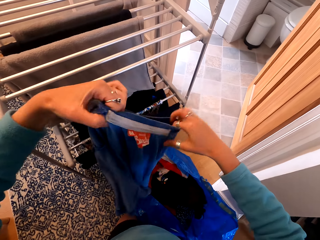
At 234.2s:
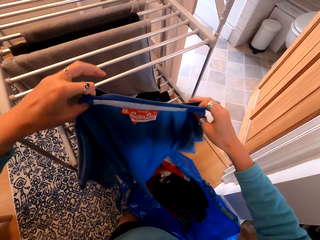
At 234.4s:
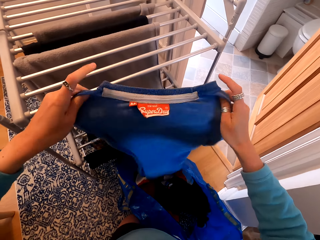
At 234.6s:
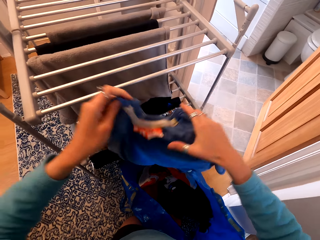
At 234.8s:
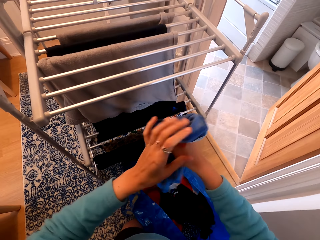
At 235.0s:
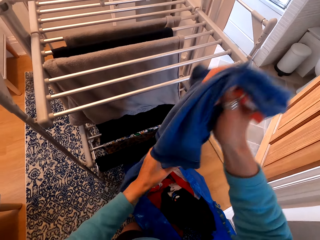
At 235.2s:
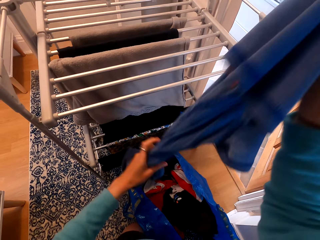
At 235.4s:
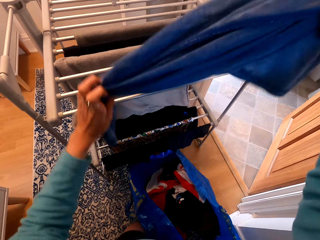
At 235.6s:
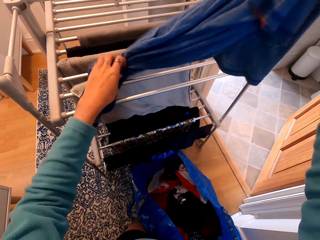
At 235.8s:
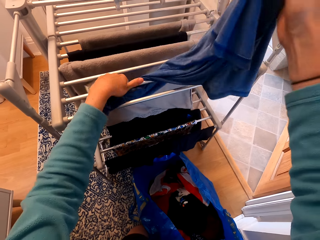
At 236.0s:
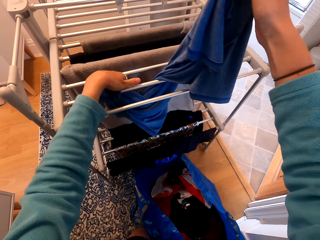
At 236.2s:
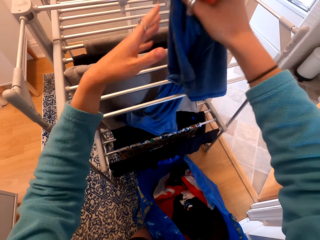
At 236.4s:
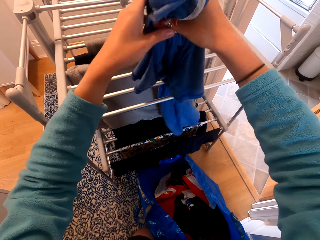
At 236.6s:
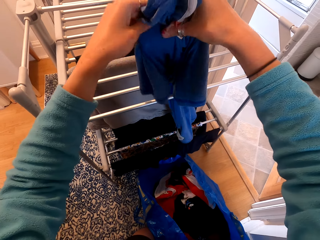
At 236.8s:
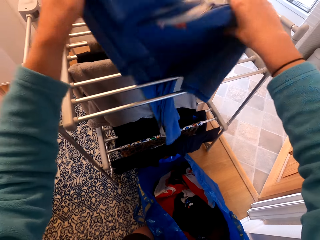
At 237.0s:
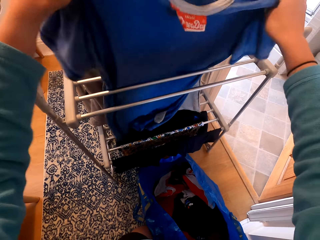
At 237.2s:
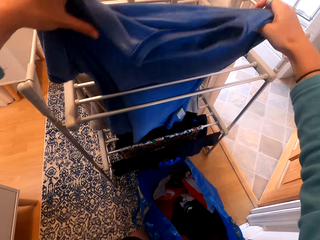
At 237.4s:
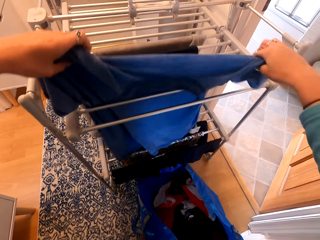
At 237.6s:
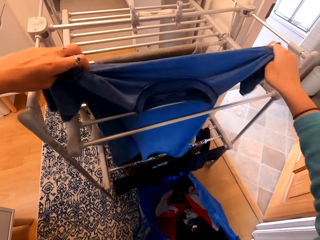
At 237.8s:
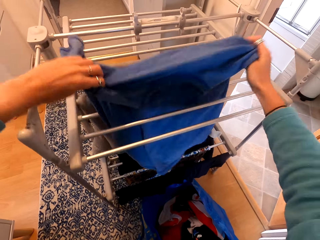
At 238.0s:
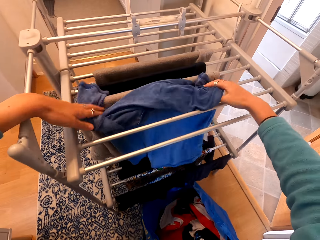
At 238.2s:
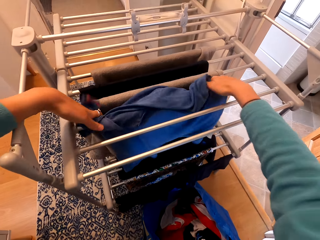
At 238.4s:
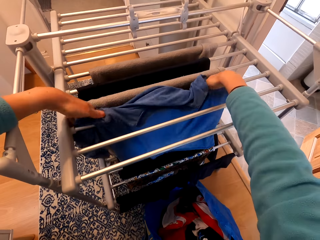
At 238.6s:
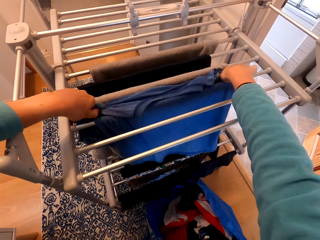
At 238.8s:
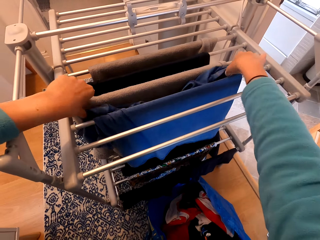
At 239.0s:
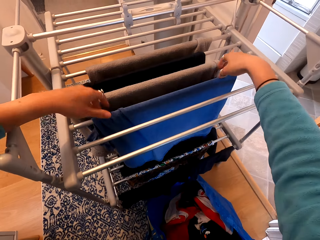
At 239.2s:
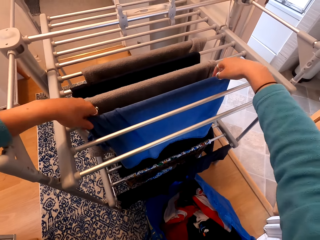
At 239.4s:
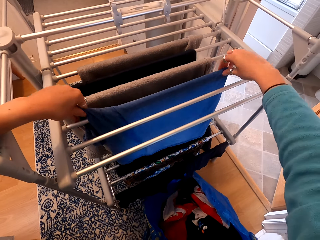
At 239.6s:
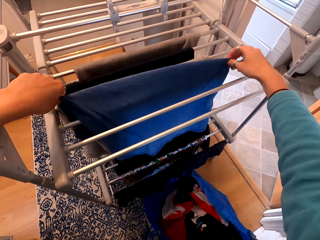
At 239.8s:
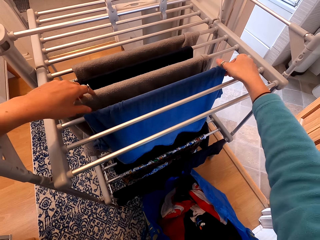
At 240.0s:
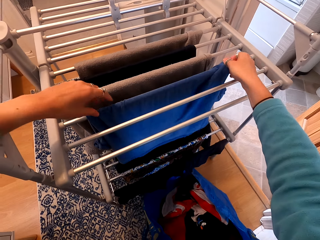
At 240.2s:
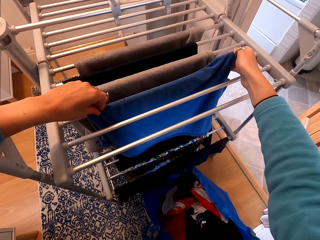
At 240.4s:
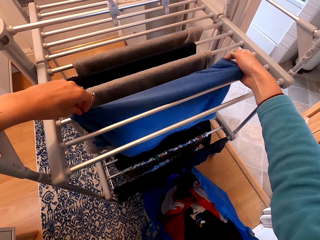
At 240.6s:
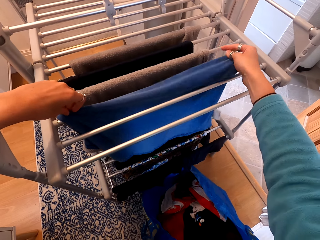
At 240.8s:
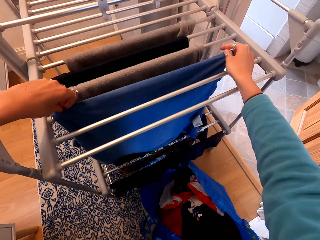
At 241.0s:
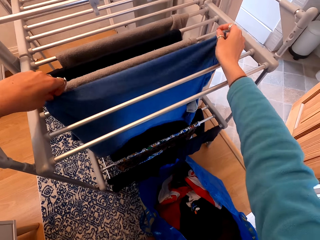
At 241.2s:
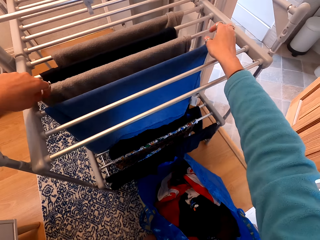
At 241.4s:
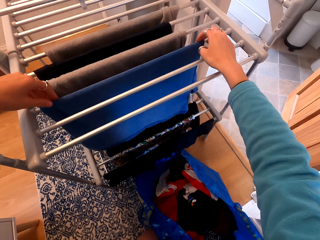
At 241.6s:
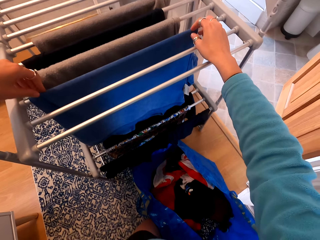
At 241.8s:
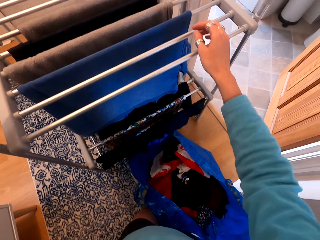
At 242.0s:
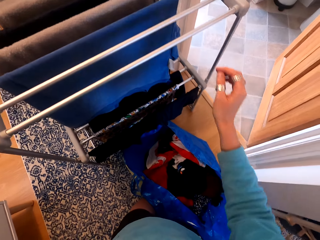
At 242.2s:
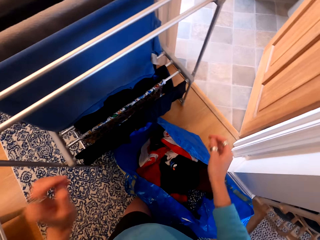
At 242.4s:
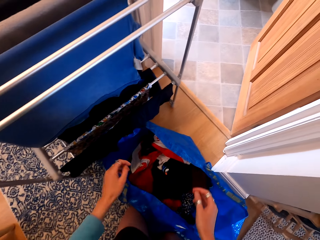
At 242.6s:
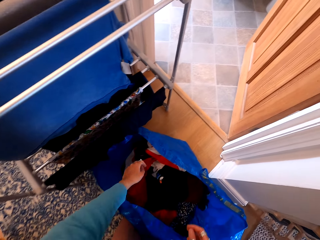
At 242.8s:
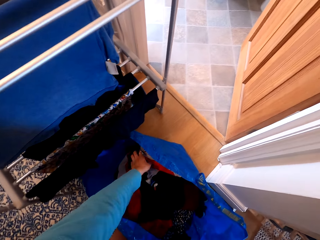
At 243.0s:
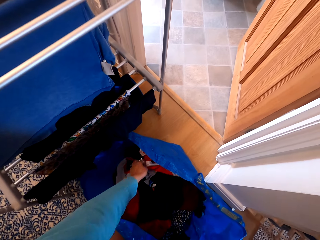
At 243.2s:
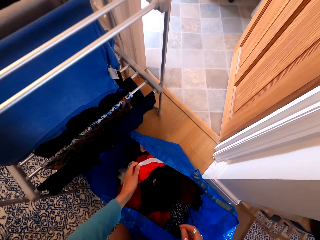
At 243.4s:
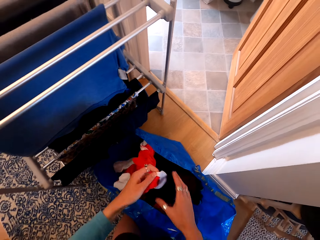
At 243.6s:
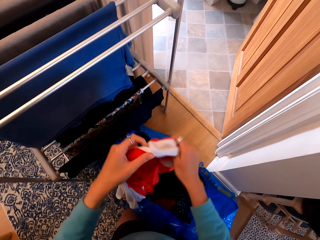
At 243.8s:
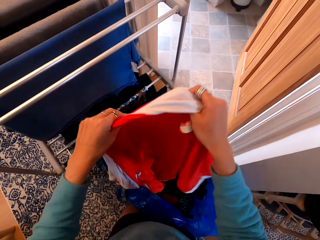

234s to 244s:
The camera wearer hangs the cloth on the clothes rack. They pick a cloth.

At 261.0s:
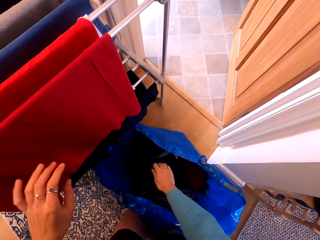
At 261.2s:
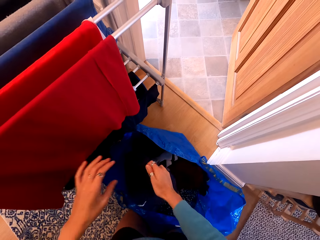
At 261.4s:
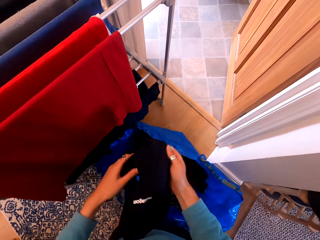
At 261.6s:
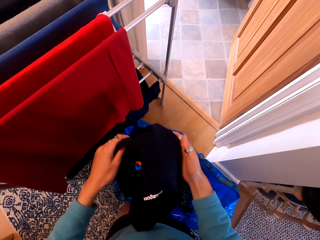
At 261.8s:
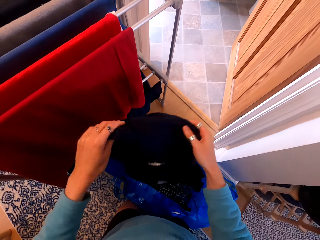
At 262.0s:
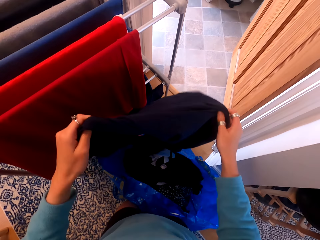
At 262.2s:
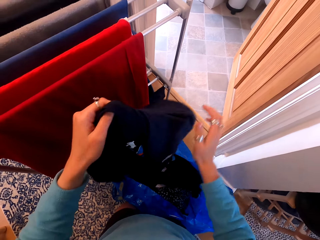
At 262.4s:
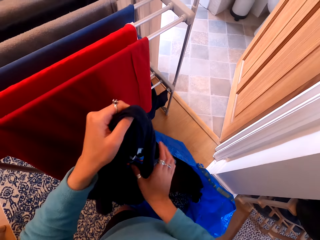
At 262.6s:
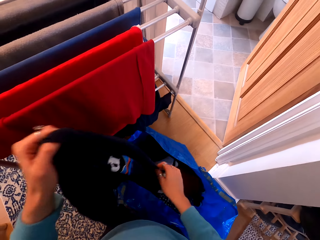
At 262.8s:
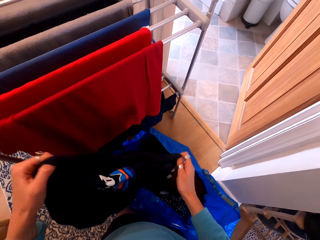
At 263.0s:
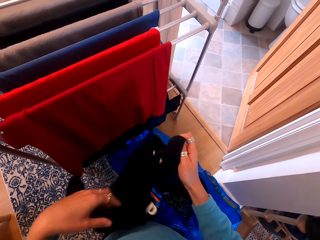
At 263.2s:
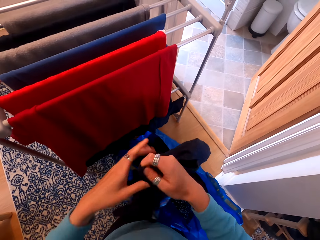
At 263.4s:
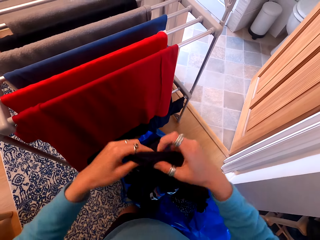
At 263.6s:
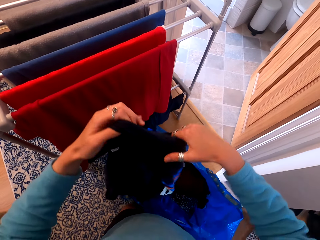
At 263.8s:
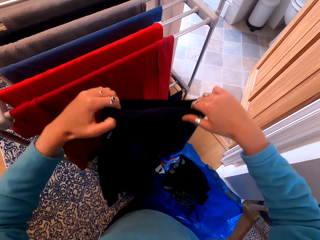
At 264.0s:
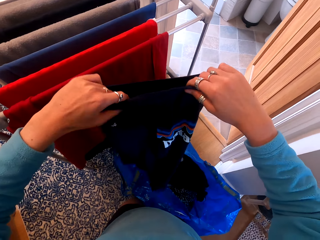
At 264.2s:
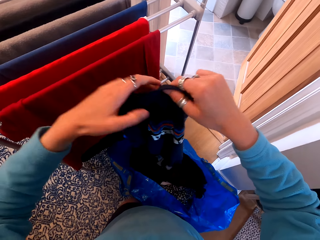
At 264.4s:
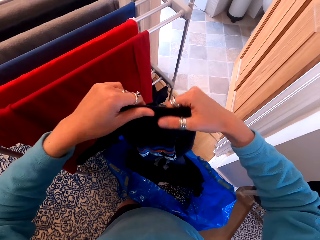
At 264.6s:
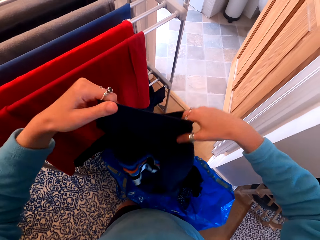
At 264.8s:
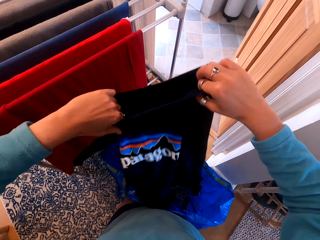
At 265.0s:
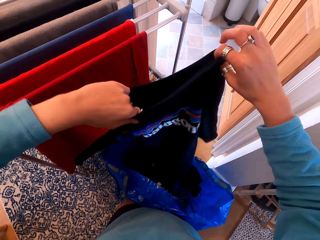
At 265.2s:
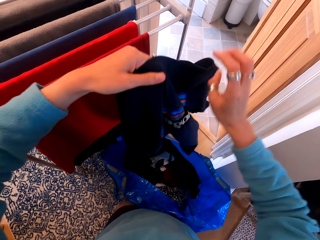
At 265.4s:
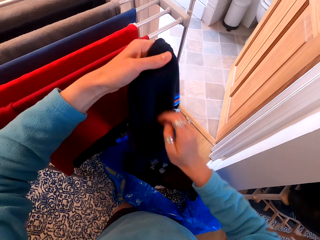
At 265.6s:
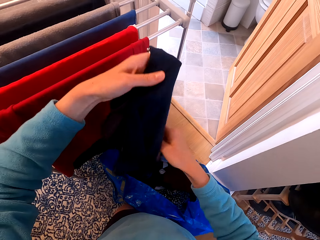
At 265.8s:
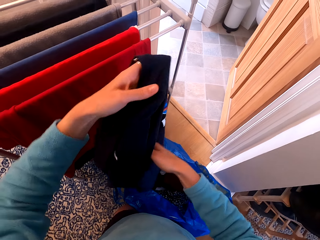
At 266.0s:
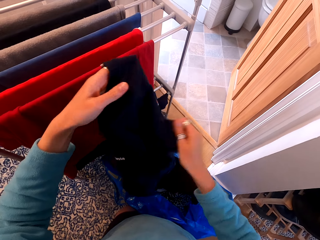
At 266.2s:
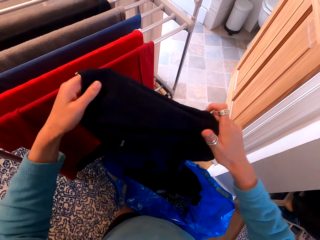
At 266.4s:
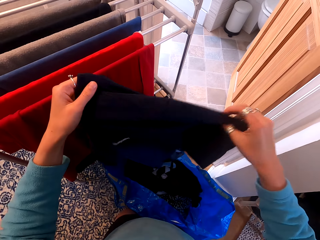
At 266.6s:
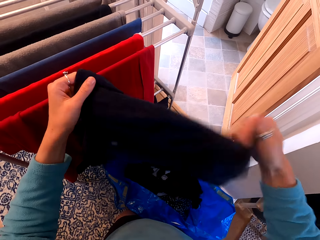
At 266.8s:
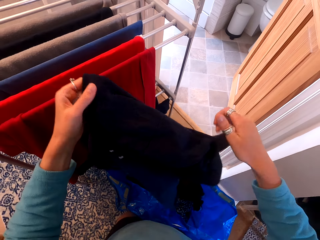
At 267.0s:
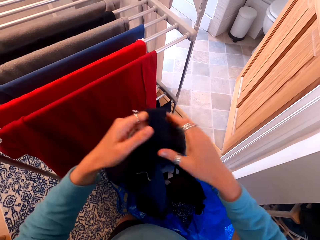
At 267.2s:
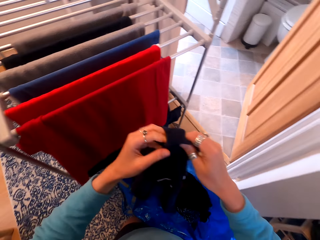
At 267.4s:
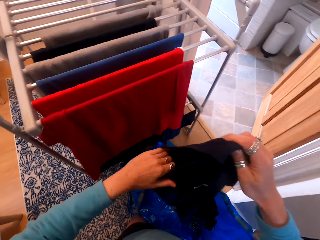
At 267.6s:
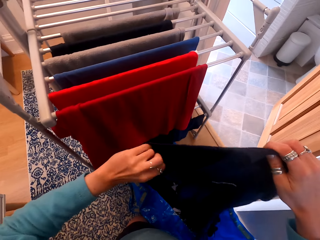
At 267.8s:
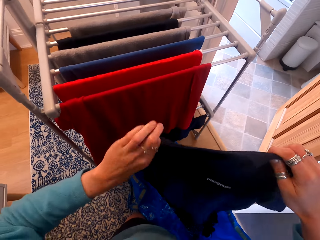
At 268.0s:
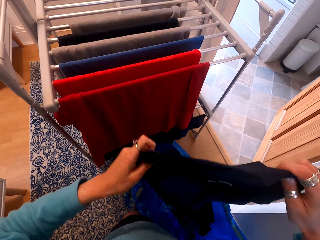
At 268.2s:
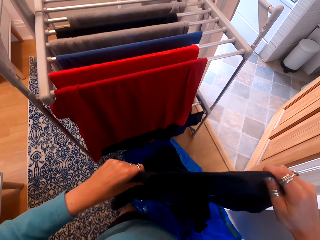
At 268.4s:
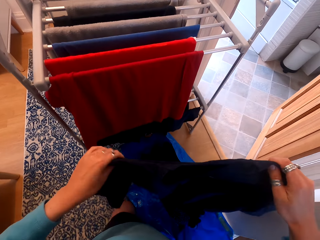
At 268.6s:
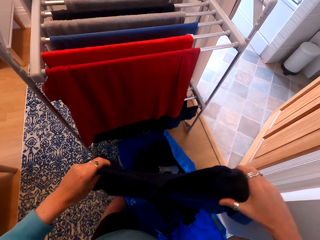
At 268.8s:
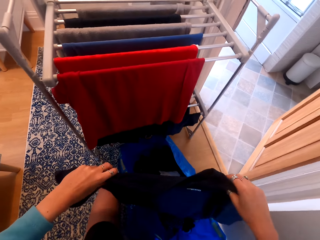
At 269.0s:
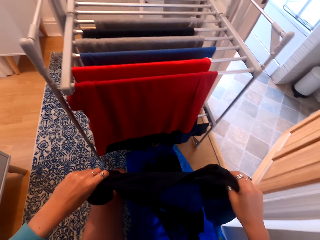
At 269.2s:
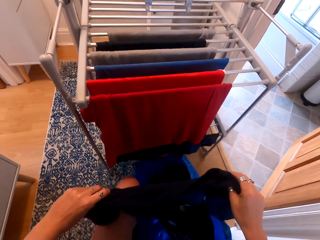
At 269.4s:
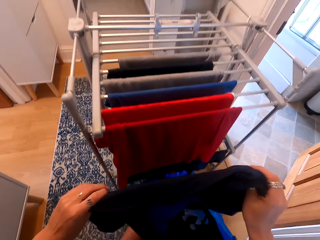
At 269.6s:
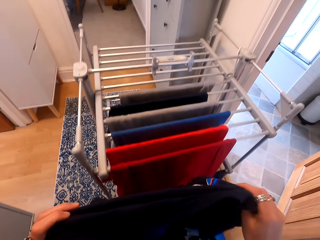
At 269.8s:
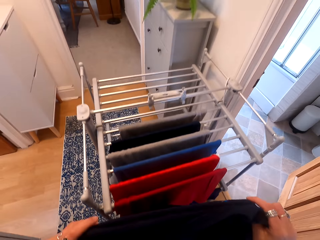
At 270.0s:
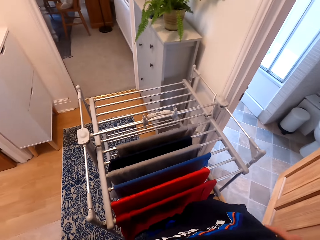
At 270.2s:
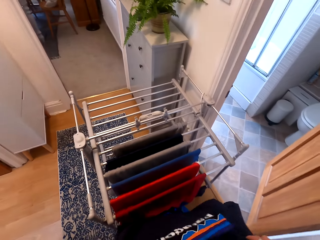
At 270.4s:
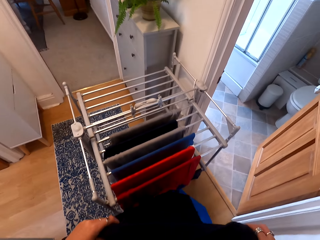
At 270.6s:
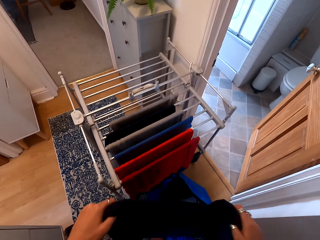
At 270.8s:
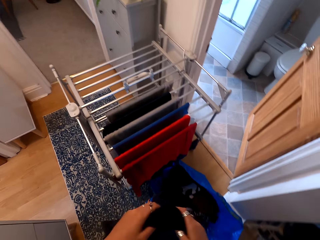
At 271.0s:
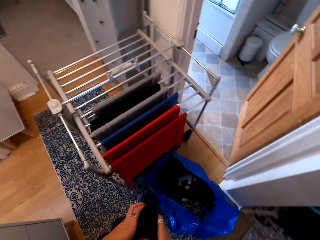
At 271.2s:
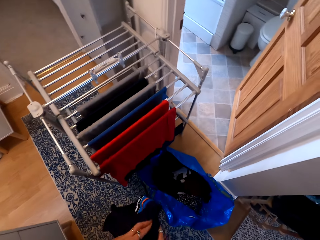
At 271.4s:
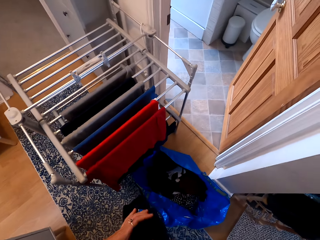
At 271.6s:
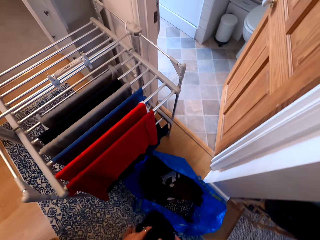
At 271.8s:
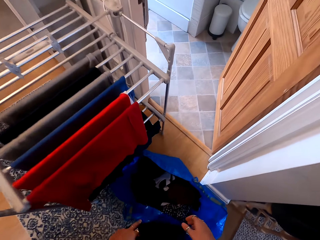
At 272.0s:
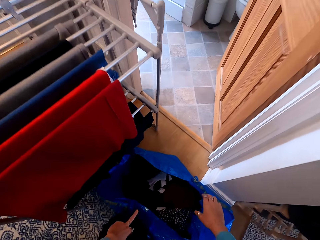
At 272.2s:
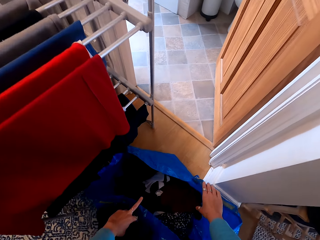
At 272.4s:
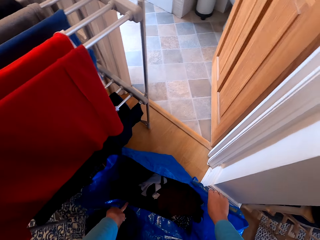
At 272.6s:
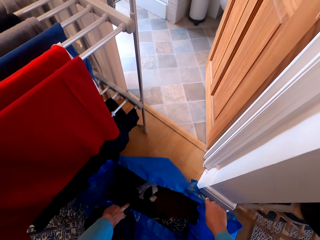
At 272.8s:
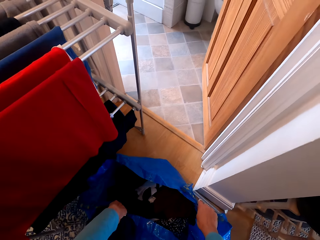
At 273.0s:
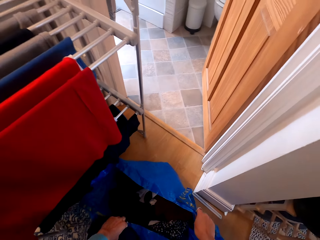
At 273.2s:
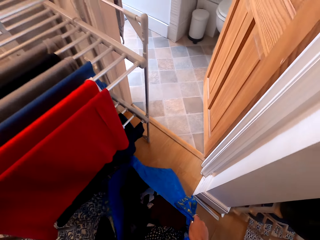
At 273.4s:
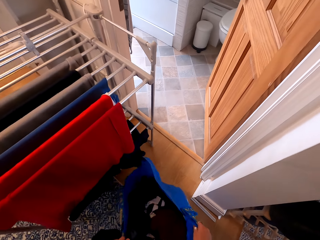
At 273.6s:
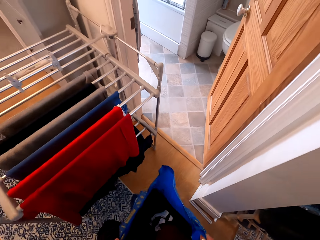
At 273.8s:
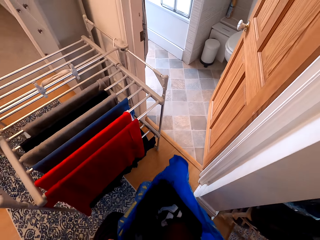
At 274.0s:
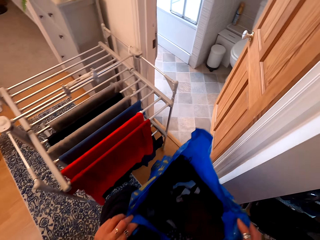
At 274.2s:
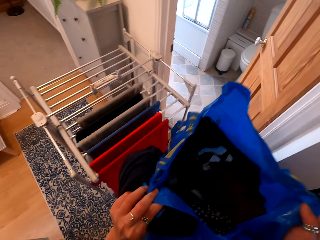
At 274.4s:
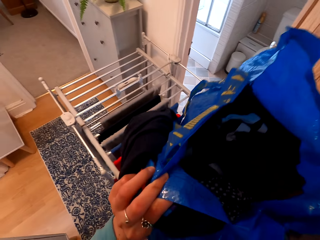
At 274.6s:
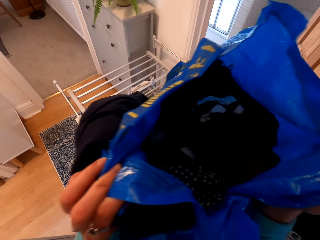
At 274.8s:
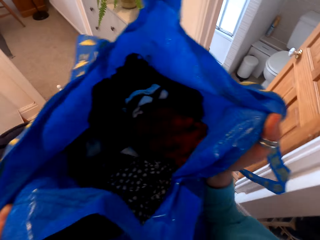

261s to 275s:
The camera wearer picks a cloth. They unfold the cloth. They stand up. They hold the cloth. They bend down. They lift the shopping bag. They open the paper bag. They stand up.
